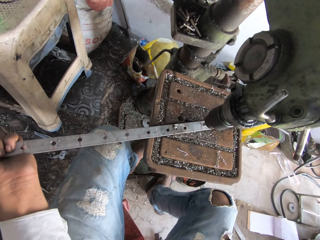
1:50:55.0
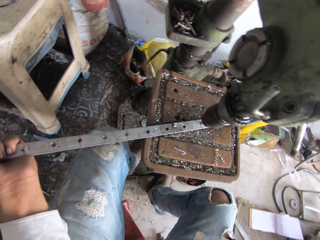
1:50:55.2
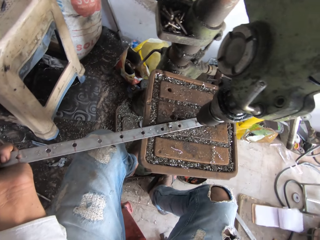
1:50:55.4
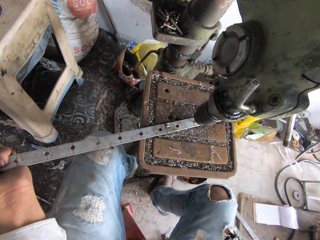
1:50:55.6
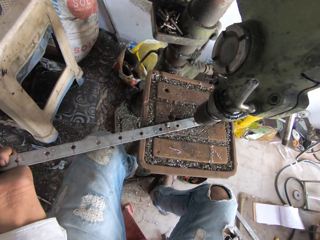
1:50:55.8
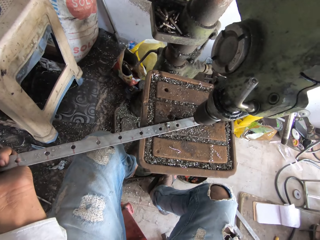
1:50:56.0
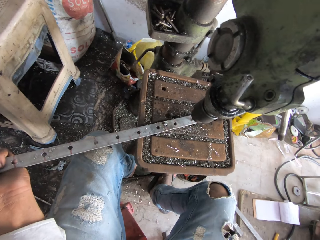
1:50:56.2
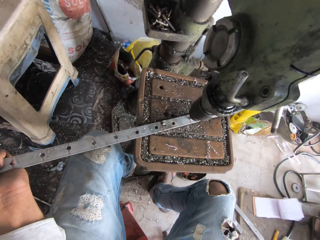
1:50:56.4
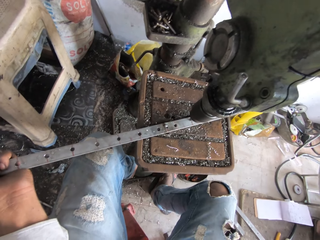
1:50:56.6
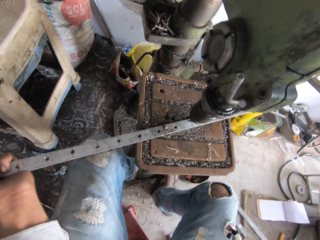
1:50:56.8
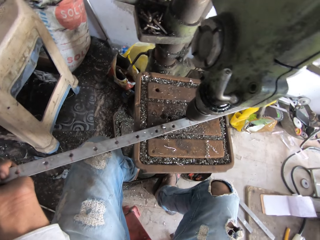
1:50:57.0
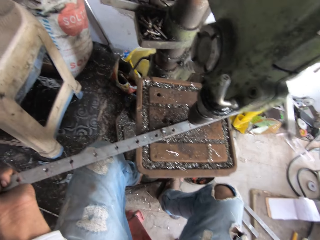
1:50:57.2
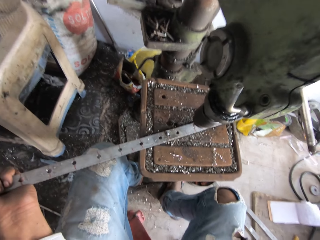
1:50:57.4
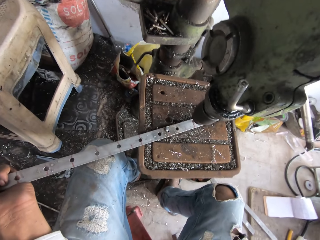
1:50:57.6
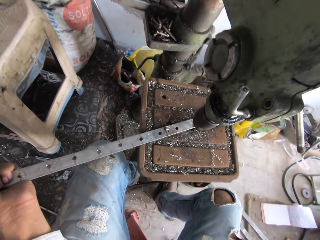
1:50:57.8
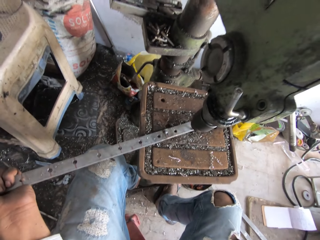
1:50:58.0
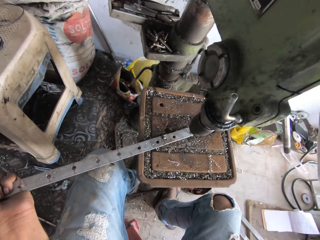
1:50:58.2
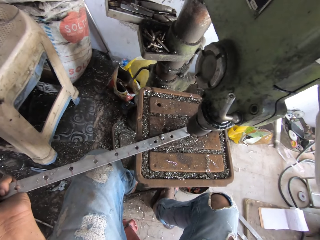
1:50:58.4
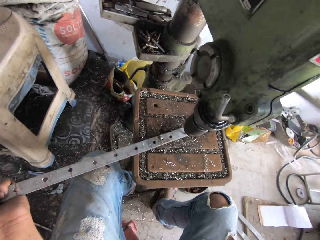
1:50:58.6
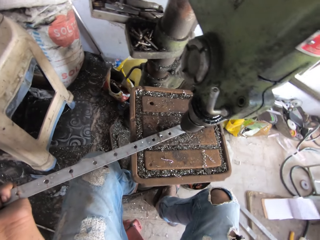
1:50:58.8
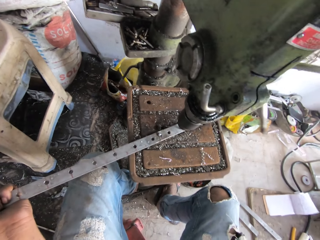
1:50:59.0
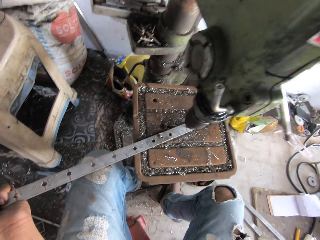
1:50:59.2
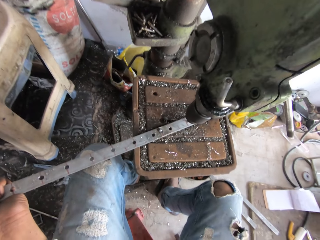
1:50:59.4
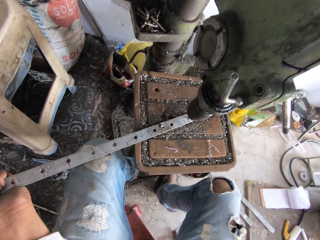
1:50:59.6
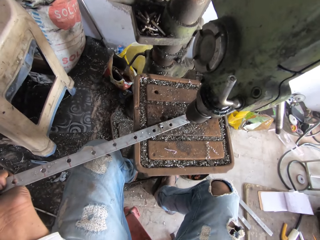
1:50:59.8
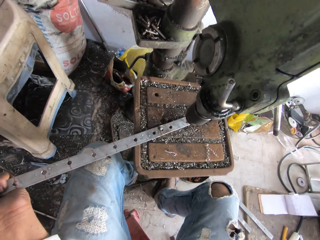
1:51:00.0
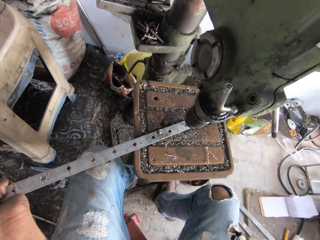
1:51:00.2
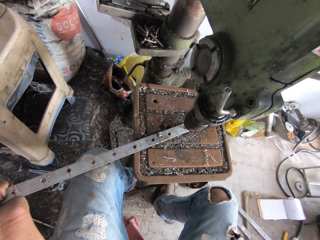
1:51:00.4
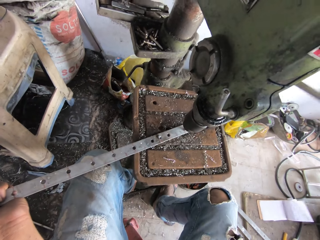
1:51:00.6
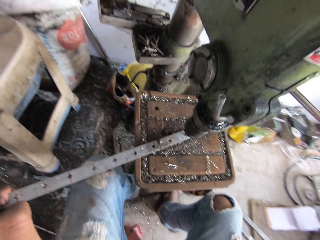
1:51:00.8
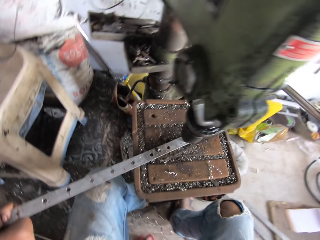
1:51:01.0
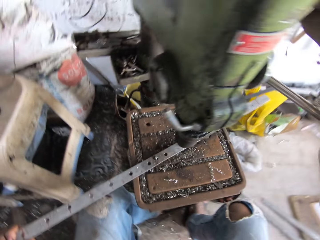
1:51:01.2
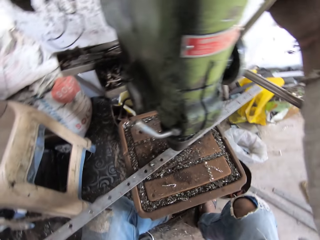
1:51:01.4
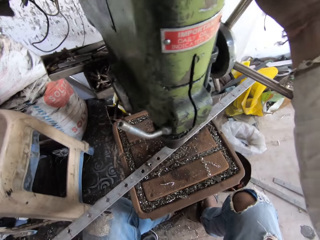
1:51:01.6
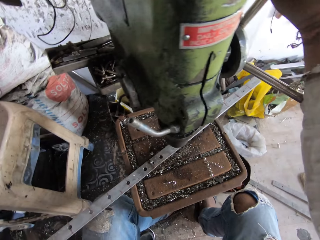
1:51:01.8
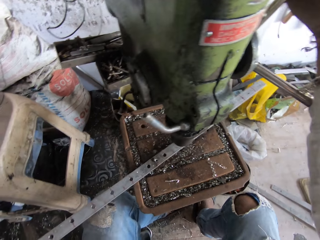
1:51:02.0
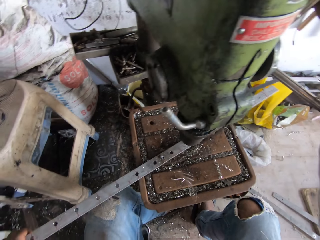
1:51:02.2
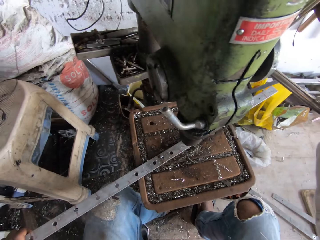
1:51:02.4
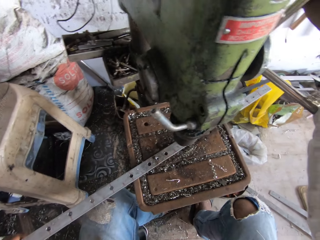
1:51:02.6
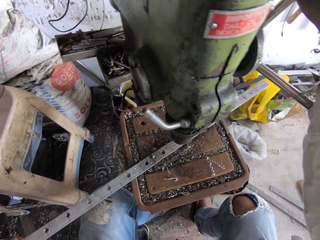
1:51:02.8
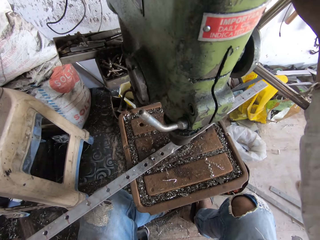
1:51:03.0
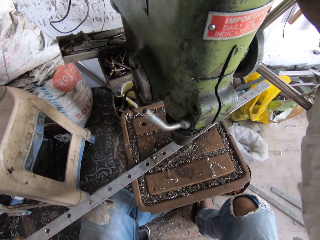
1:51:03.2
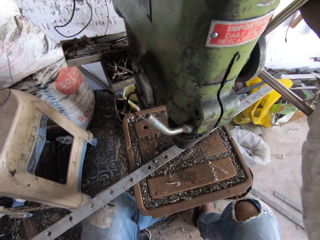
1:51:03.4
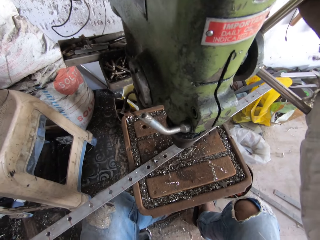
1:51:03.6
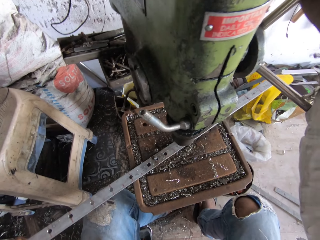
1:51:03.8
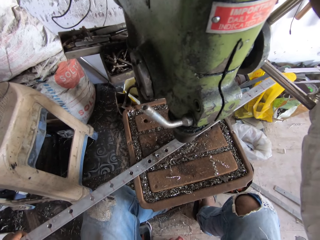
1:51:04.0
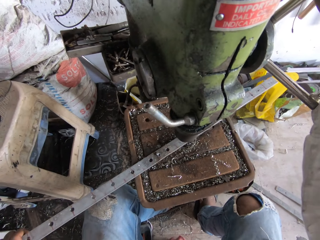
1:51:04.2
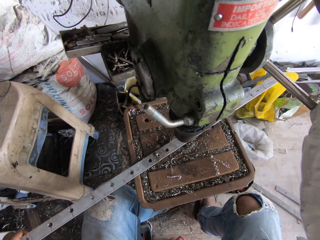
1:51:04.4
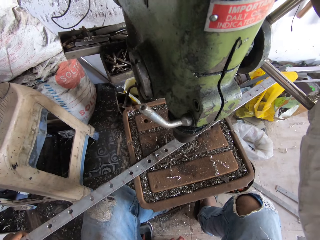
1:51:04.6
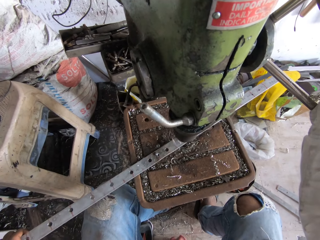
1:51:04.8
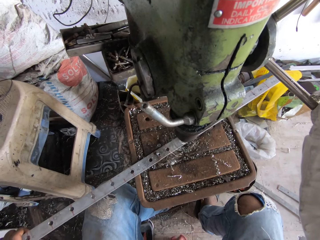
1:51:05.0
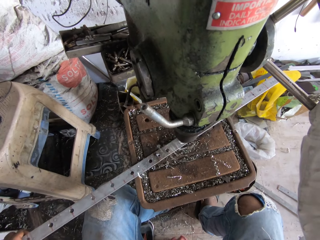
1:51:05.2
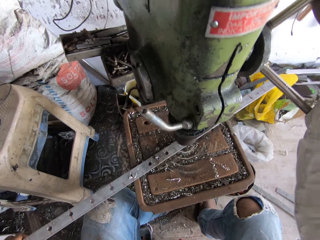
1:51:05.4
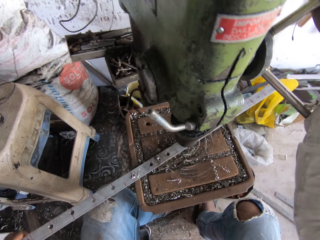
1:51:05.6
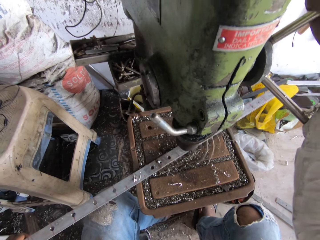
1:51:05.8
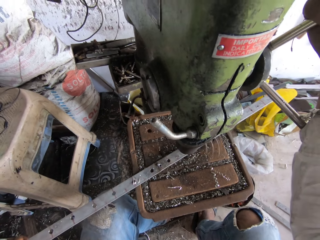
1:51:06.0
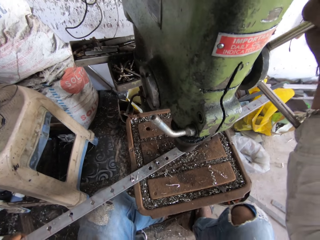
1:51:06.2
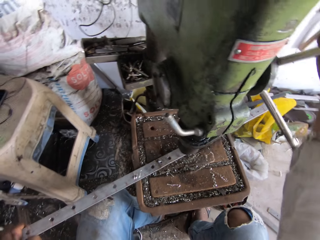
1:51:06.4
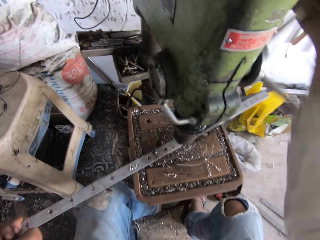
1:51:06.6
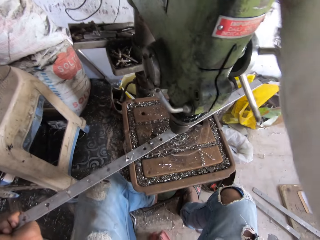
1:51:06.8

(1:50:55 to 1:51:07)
The camera wearer drills a hole in the metal. They adjust the drilling machine. They drill a hole in the metal with a sheet metal punching machine.

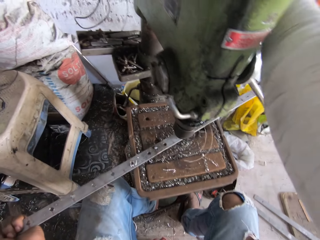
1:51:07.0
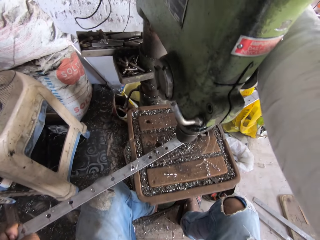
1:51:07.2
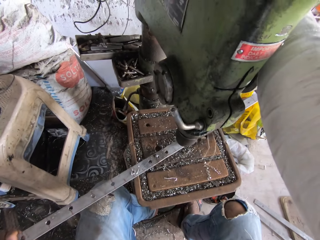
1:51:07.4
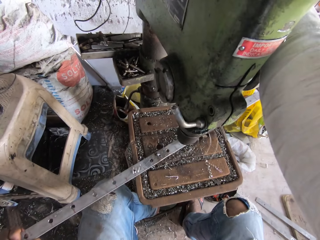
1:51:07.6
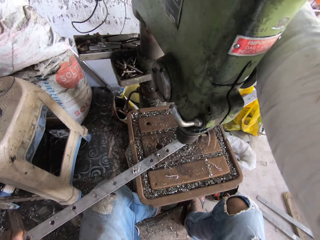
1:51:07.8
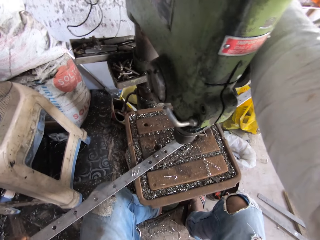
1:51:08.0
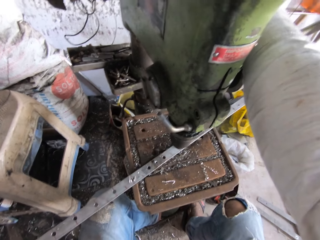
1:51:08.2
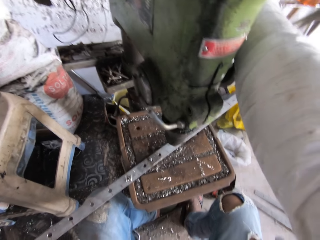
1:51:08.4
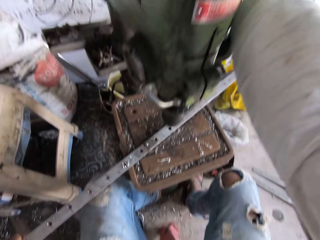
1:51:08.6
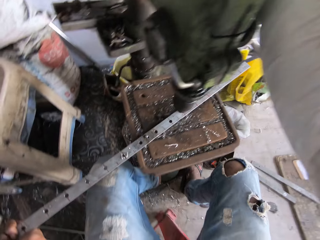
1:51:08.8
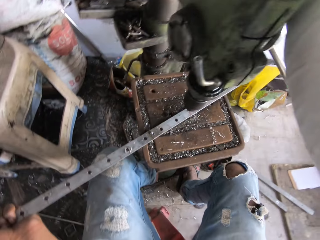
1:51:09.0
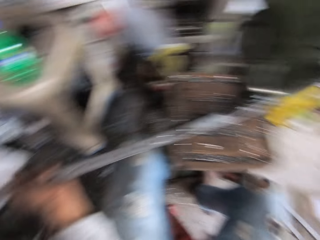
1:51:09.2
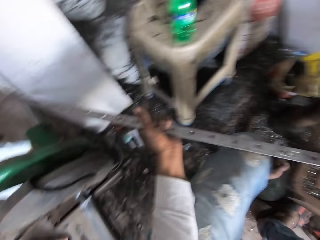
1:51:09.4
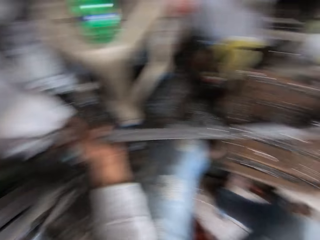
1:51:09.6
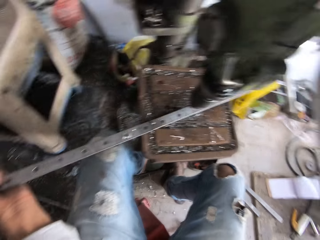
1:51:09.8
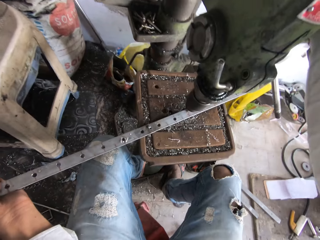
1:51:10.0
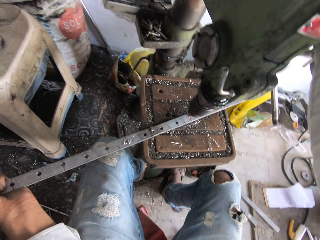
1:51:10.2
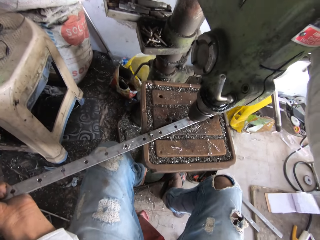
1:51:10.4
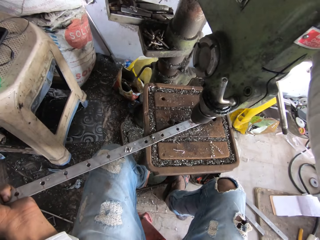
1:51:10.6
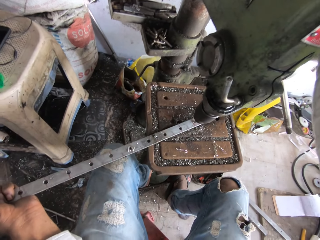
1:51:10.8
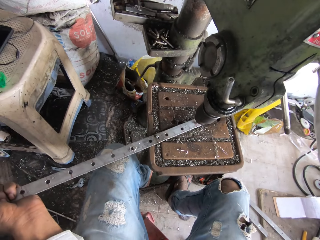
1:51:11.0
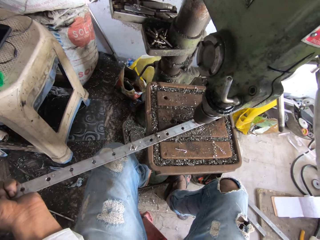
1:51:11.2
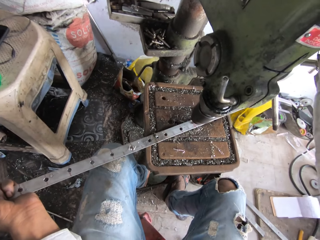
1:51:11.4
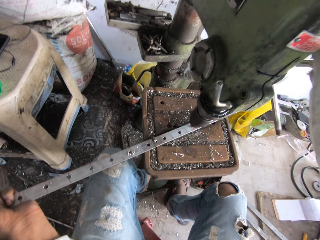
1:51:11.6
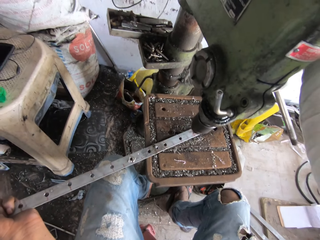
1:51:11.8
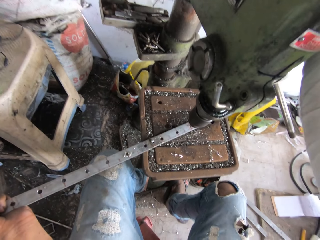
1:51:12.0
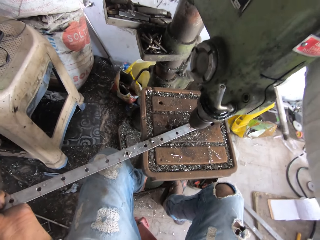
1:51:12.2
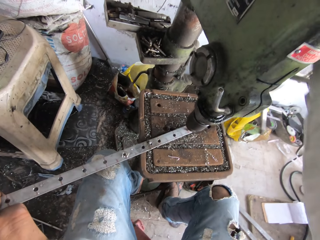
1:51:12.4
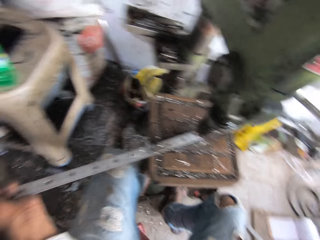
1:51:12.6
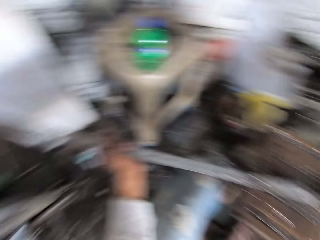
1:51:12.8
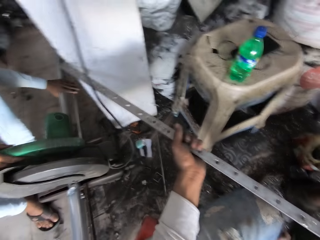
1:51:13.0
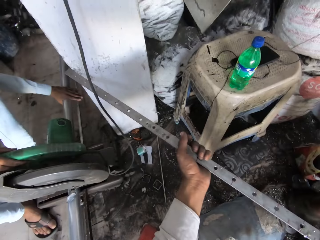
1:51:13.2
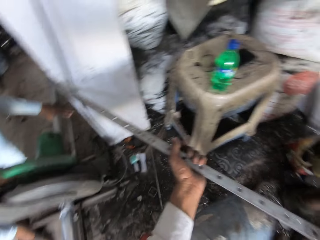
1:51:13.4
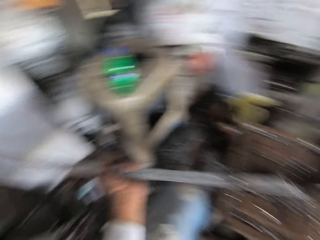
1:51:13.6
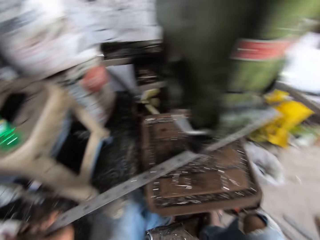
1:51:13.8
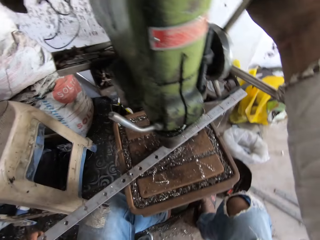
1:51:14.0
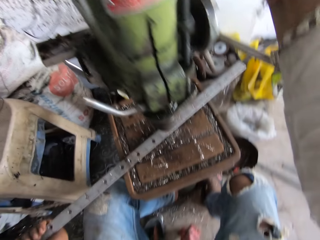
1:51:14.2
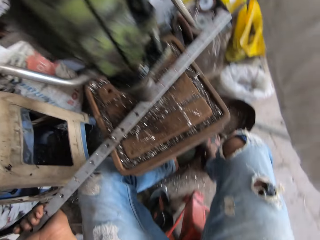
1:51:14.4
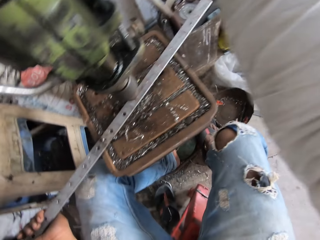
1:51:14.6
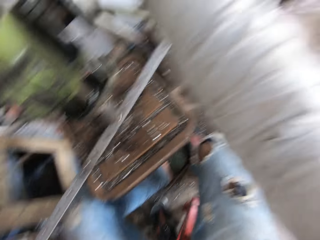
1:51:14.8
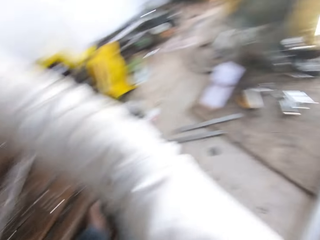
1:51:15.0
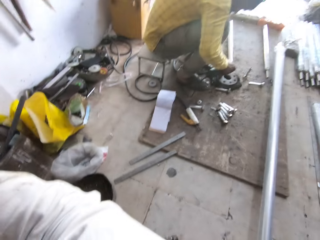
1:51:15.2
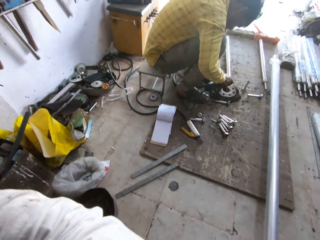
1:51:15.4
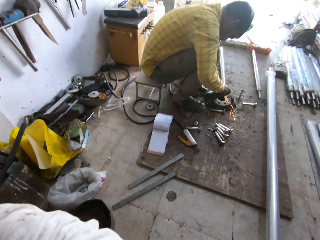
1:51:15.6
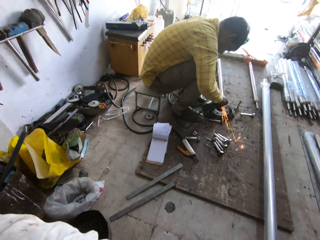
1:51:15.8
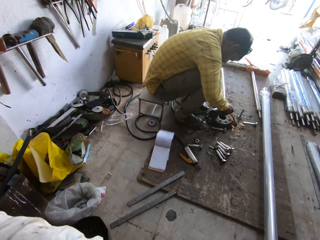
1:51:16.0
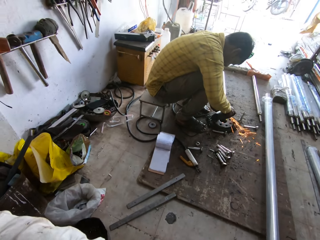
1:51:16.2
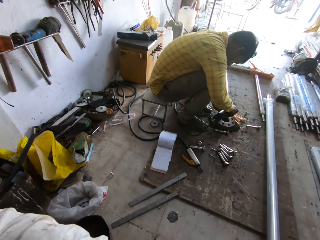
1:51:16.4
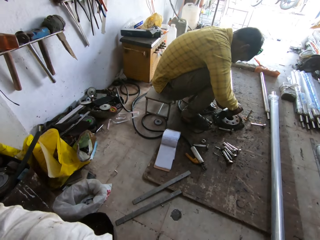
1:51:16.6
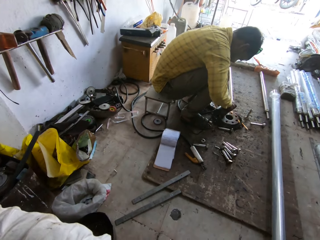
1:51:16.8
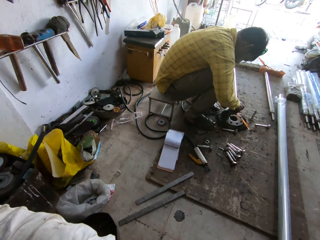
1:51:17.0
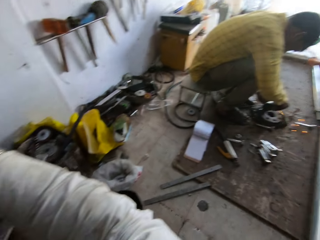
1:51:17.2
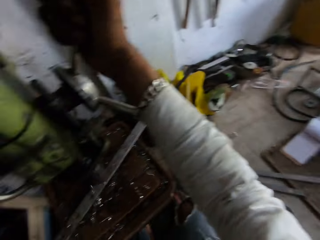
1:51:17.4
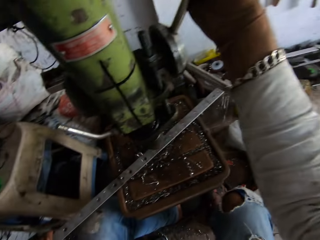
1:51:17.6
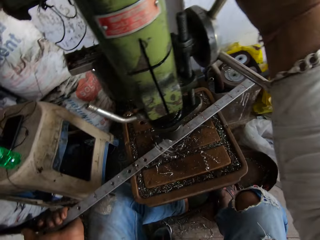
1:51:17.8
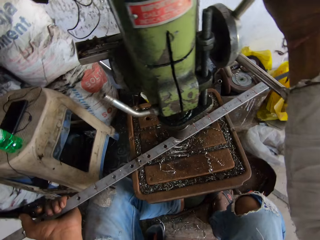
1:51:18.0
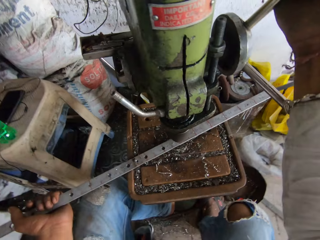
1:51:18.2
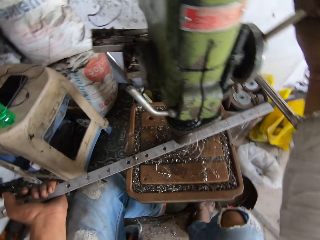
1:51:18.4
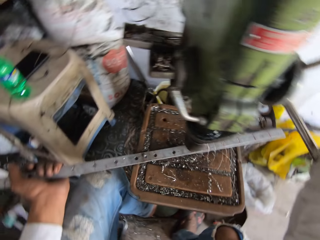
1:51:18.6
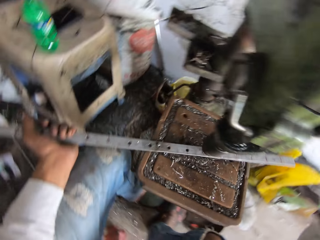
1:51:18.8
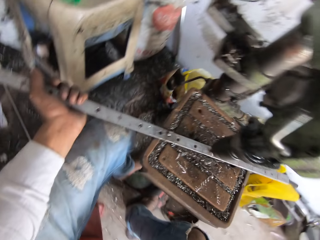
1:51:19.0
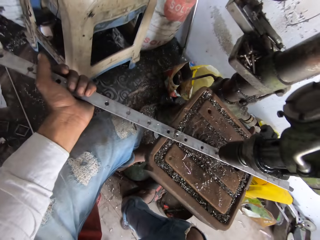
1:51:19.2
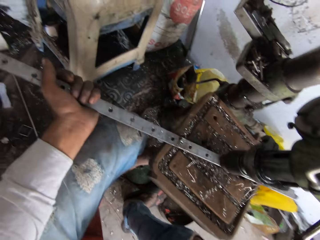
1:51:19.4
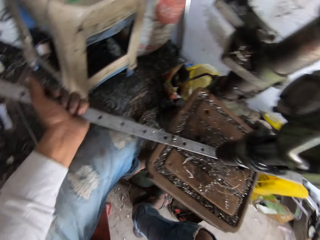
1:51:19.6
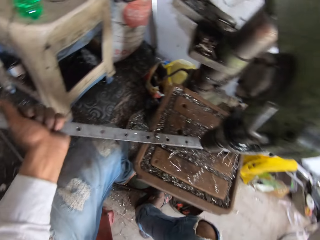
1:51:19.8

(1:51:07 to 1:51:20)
The camera wearer moves the metal sheet. They drill a hole in the metal. They adjust the drilling machine. They look around. They drill a hole in the metal with a sheet metal punching machine. They look around. They look at a man. They drill a hole in the metal.
